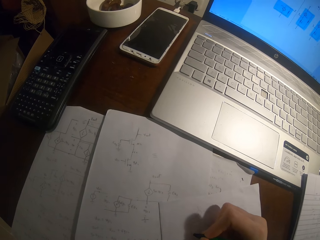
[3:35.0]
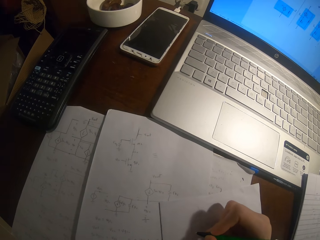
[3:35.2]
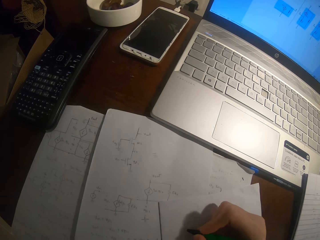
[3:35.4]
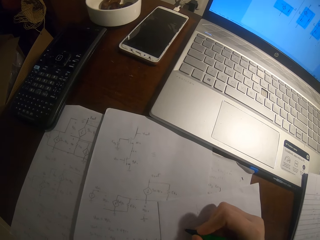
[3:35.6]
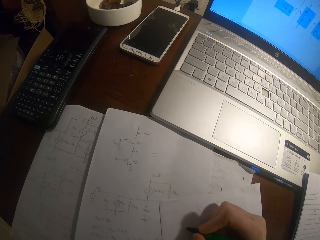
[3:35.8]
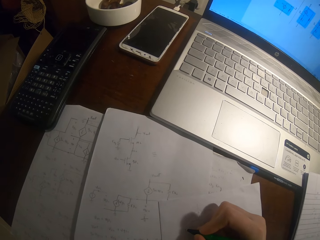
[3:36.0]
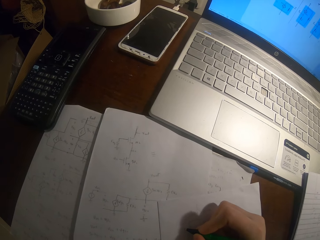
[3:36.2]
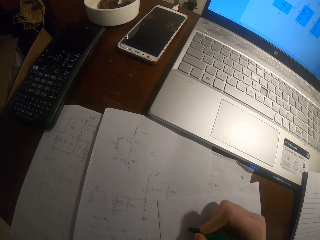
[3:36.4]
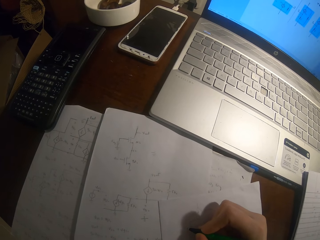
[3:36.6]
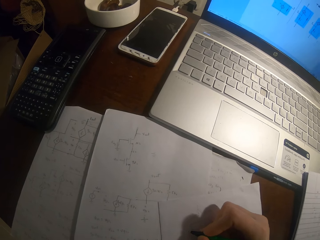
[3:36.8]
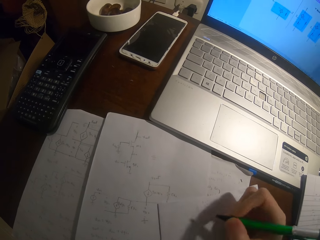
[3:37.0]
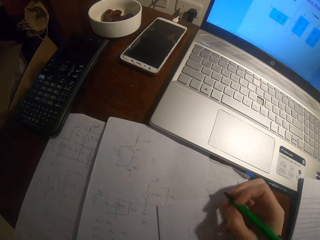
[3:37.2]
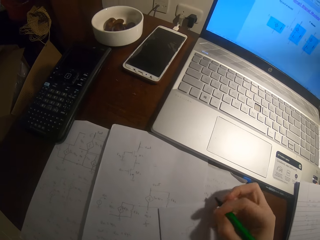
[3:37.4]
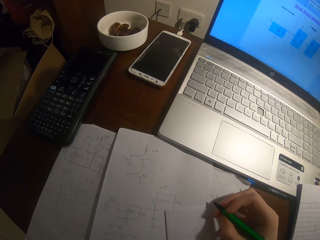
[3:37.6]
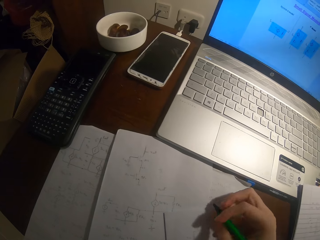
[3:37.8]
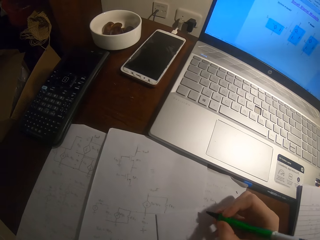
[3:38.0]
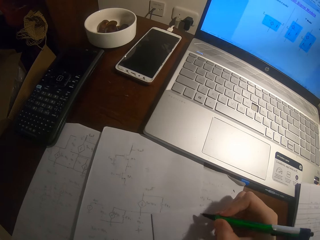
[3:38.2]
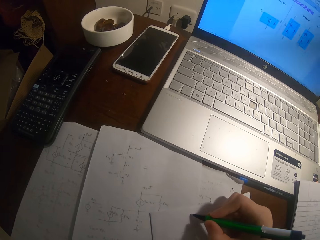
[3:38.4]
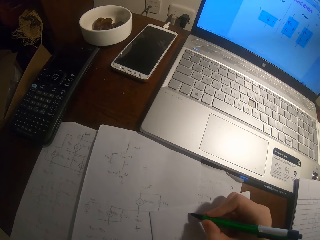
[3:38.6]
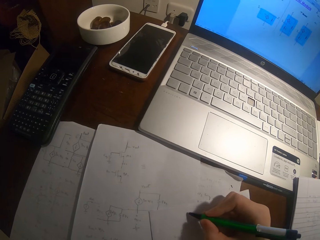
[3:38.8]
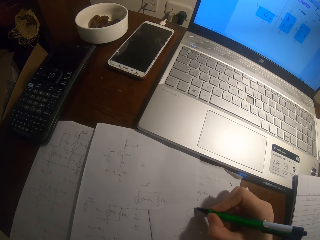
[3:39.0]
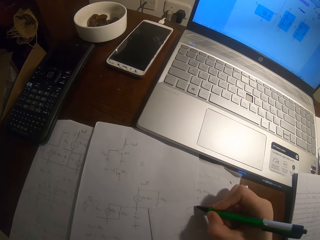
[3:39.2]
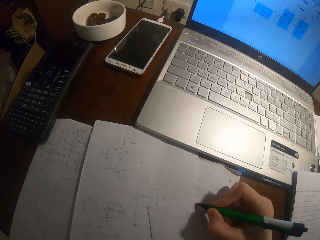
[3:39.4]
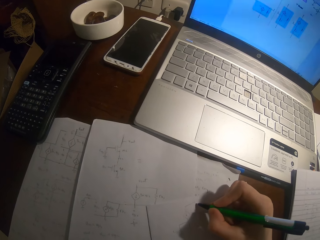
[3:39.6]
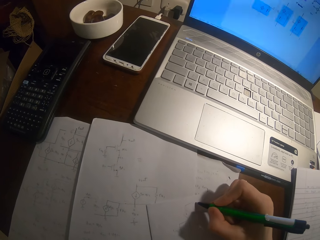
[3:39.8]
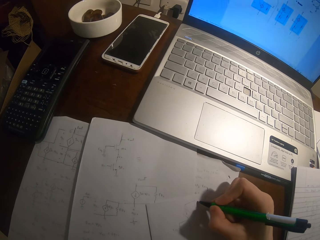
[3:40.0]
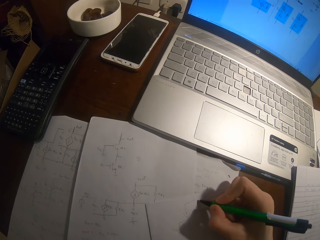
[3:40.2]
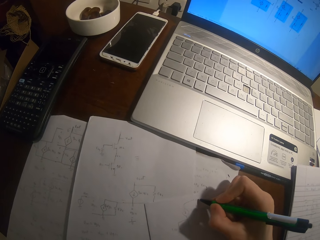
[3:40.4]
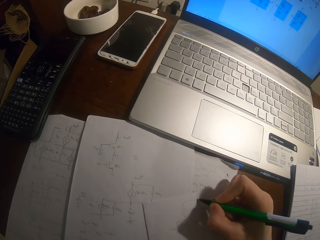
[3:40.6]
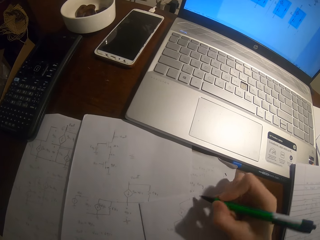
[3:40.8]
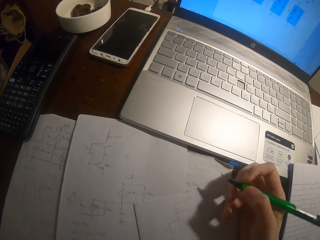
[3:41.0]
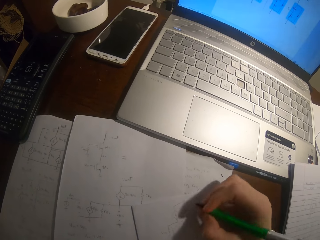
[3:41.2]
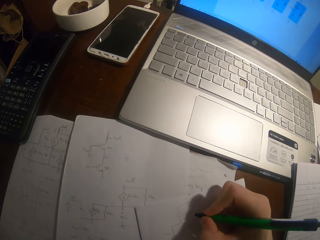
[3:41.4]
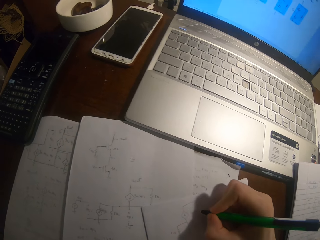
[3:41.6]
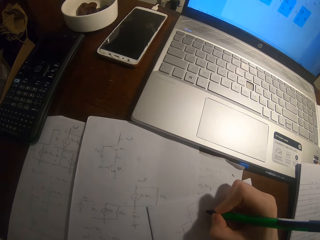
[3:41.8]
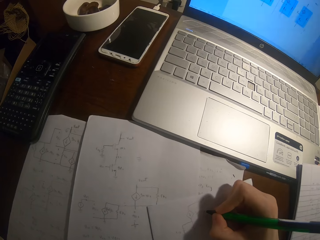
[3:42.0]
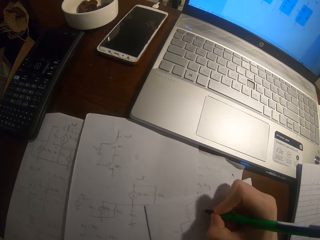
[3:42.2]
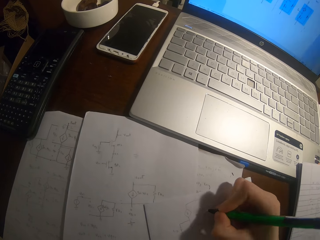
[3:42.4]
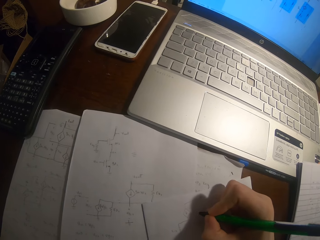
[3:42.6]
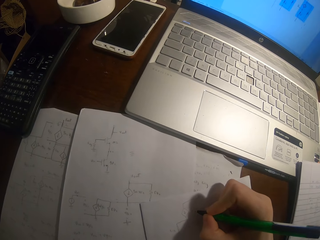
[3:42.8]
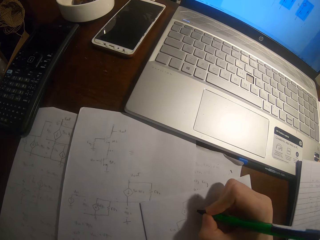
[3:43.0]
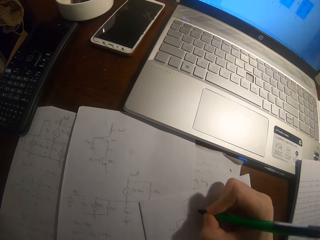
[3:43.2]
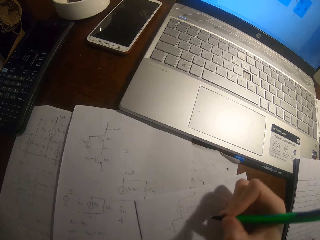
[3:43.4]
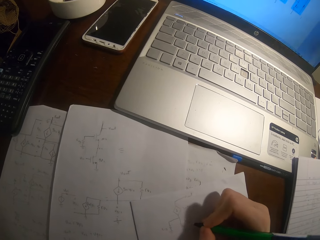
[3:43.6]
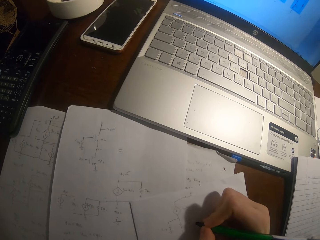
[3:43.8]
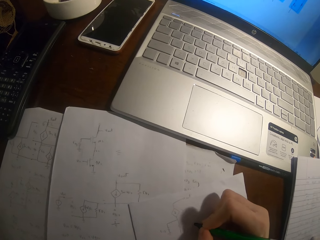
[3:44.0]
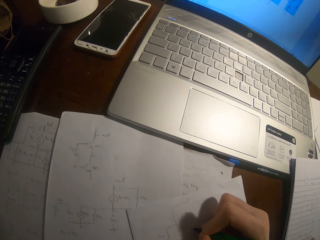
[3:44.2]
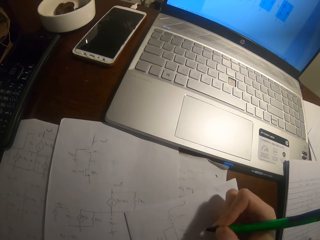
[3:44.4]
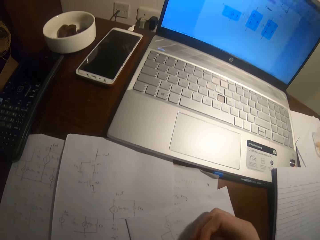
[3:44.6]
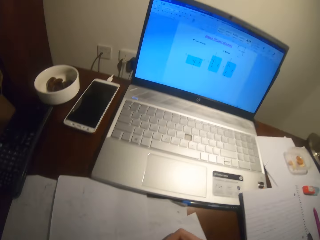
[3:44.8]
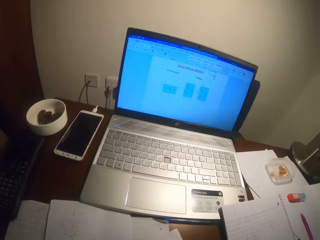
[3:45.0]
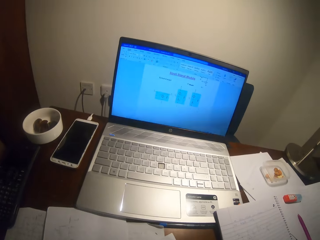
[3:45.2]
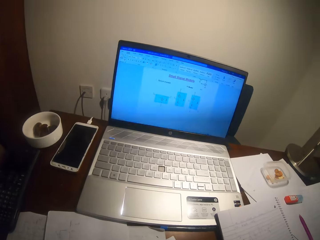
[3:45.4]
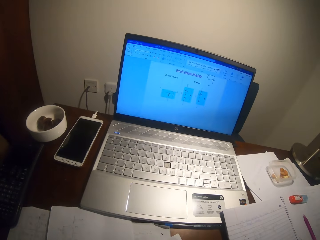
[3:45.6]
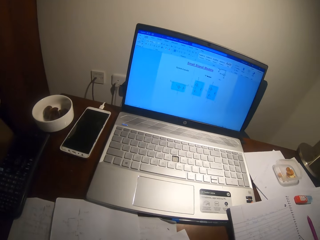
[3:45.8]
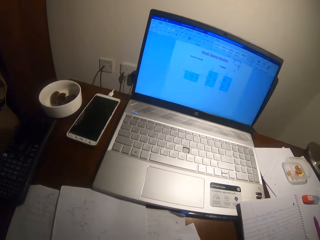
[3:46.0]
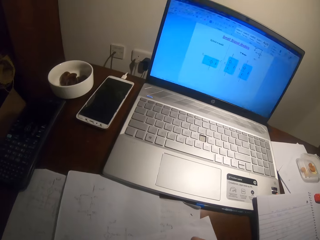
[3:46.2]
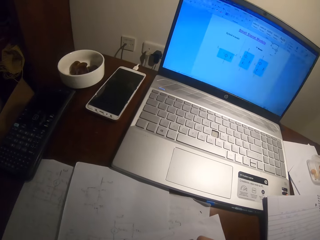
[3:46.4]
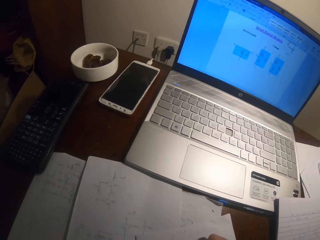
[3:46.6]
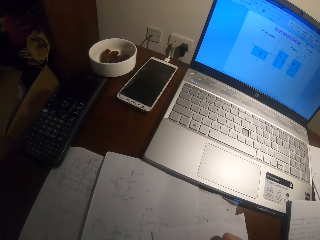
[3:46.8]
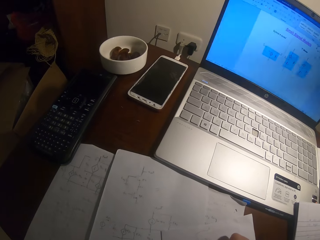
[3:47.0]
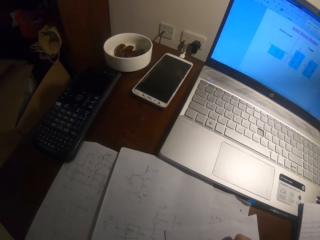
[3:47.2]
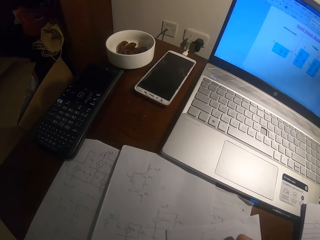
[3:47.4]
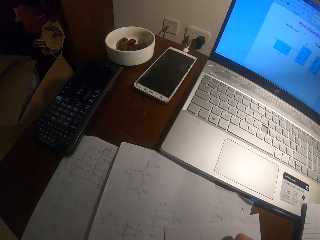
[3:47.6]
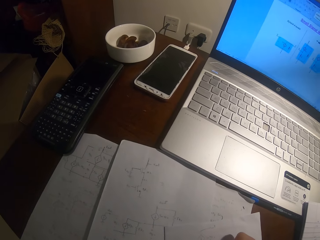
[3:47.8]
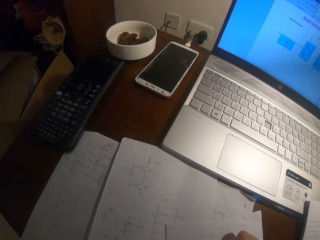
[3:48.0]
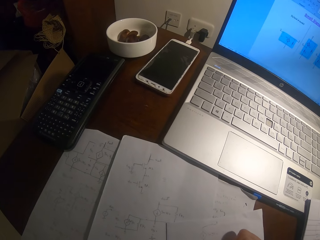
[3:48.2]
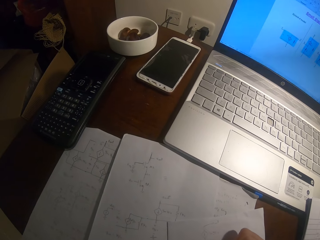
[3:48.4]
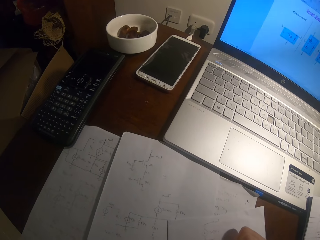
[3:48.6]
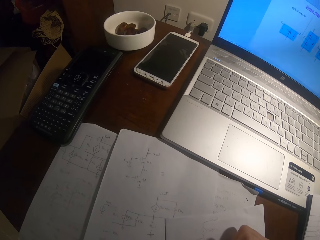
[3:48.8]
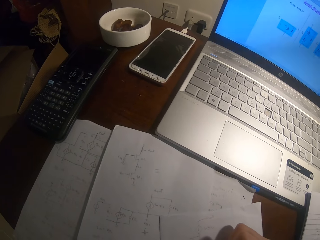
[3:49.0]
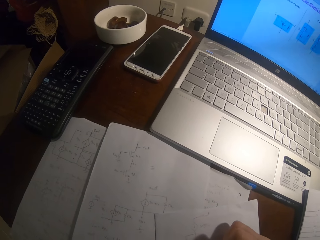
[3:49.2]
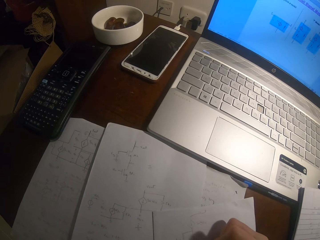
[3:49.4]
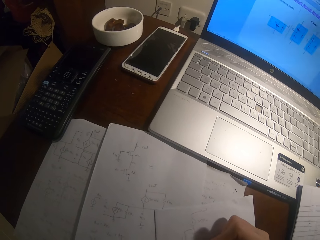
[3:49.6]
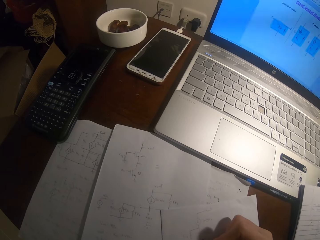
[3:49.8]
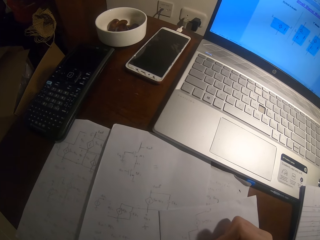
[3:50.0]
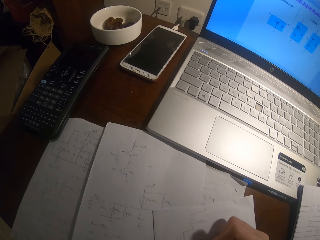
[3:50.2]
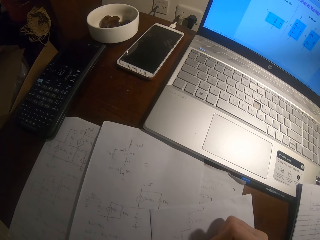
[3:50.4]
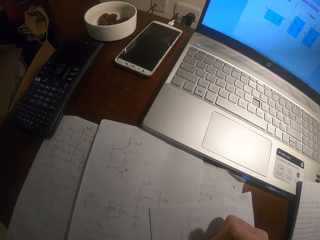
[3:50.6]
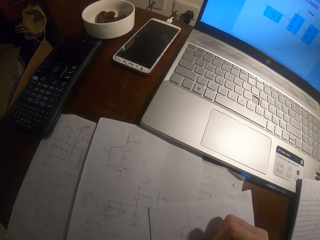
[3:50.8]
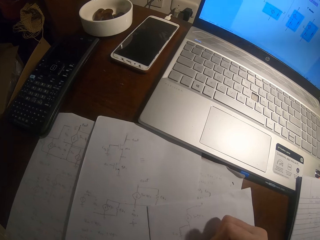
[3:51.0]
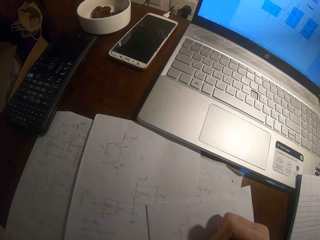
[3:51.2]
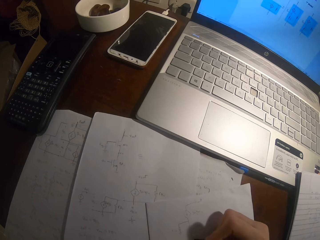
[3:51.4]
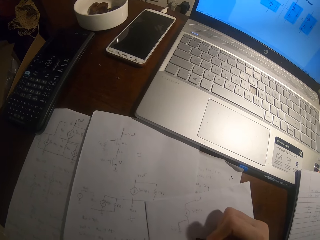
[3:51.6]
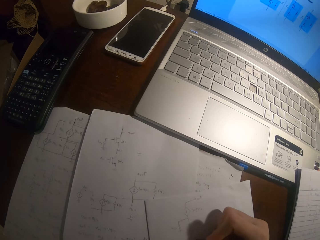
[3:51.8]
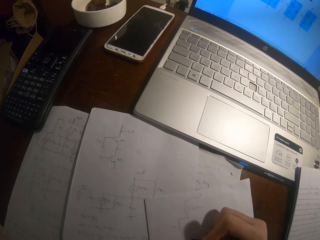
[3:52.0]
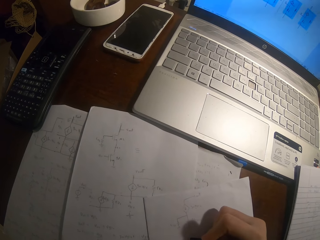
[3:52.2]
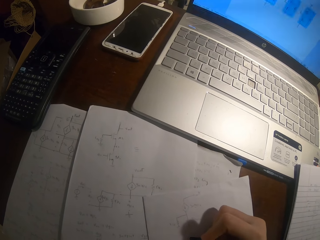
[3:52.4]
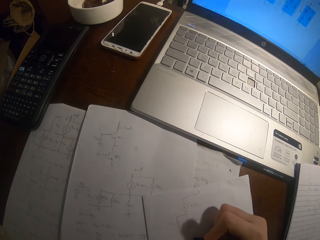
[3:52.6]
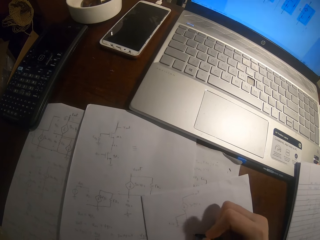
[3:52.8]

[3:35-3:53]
The camera wearer stares at the laptop. They write on the paper.

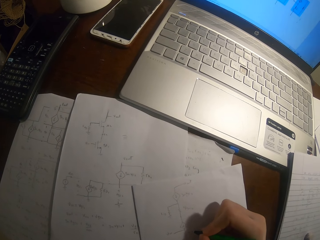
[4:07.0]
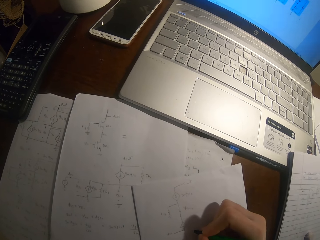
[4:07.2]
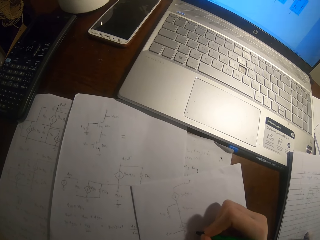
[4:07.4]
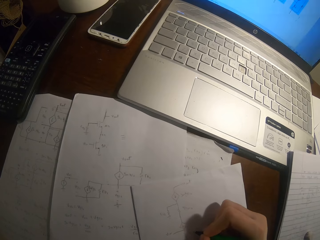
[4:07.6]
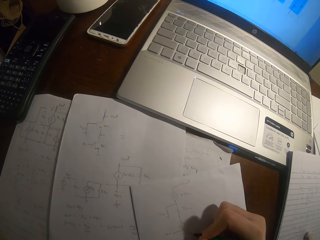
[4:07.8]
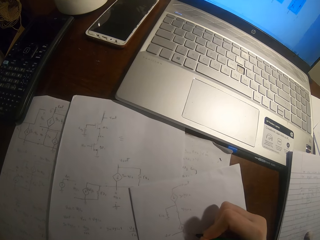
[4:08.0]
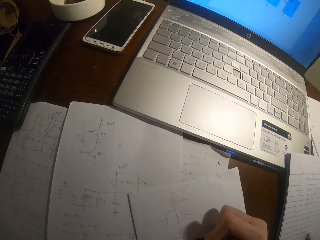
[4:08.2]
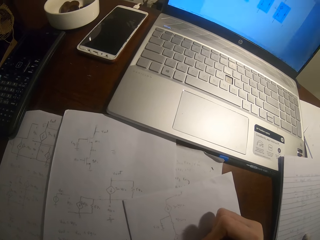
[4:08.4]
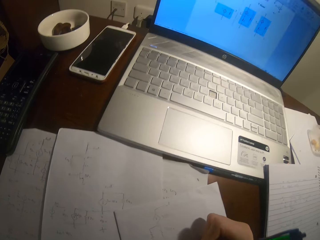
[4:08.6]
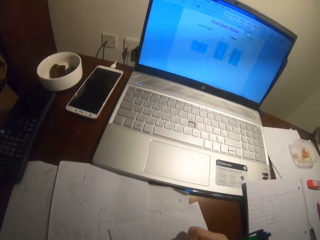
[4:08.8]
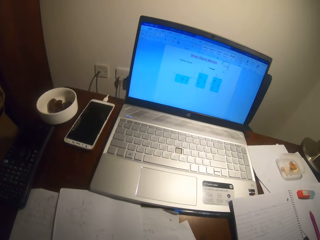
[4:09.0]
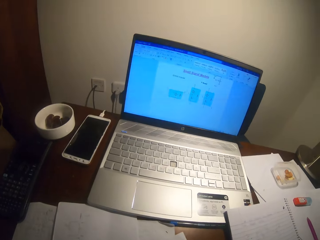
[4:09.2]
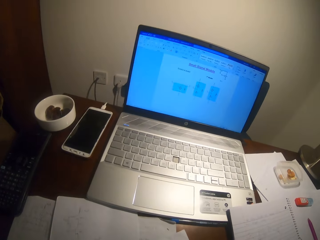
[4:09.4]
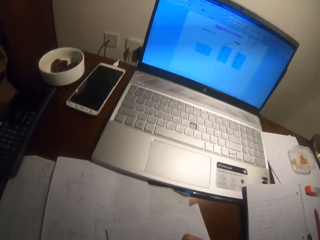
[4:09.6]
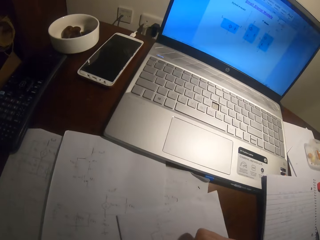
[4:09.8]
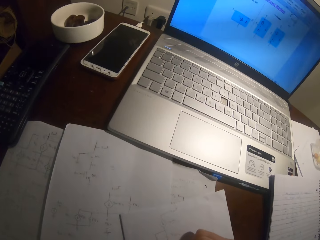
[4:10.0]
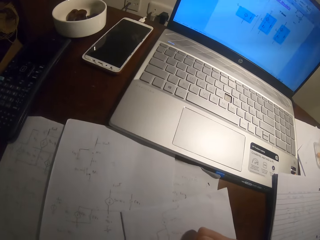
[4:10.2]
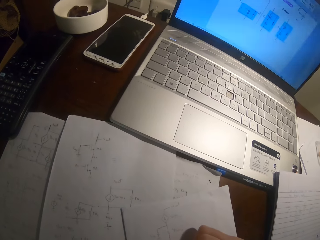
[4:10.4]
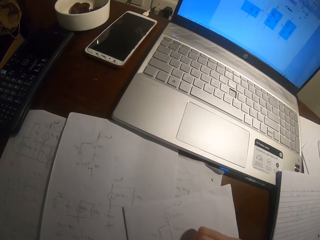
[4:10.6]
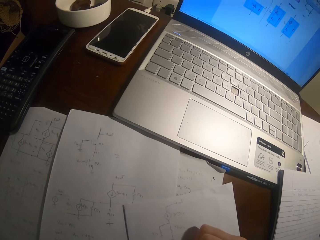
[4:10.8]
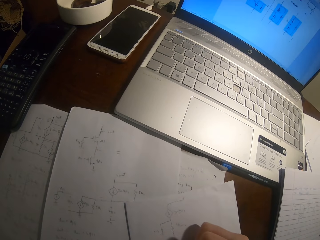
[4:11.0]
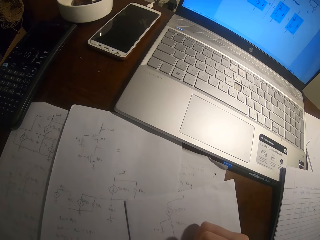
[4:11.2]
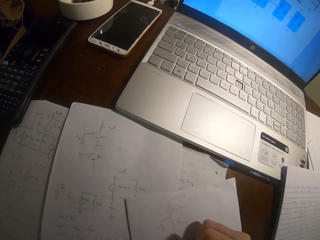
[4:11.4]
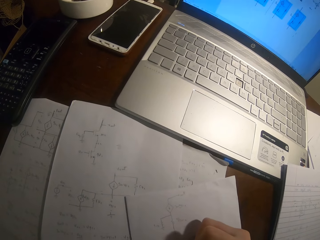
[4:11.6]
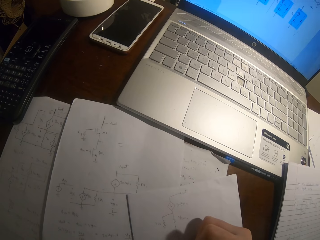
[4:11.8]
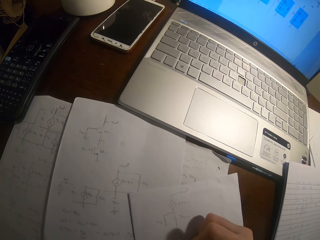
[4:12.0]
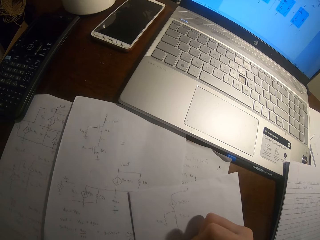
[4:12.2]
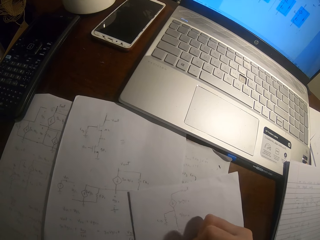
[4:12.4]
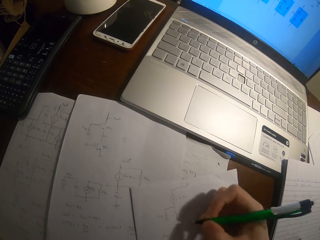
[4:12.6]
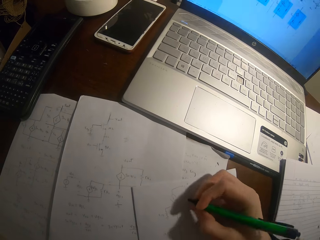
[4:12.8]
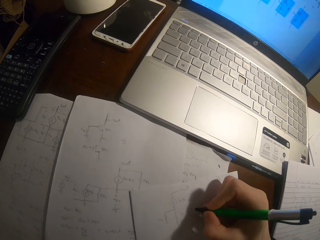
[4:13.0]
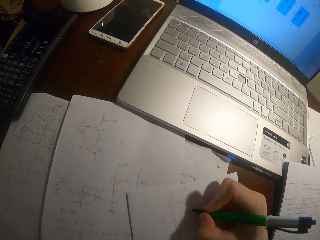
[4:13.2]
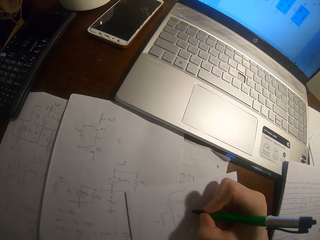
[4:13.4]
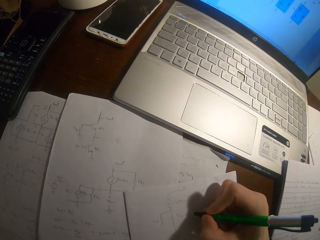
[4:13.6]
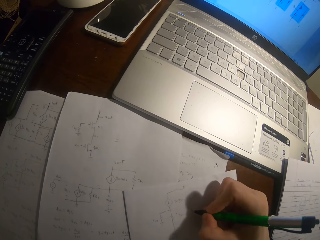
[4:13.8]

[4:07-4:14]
The camera wearer stares at the laptop. They write on the paper.
